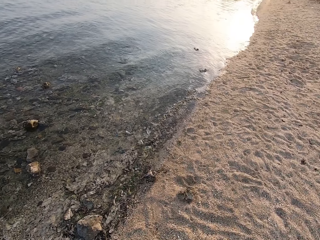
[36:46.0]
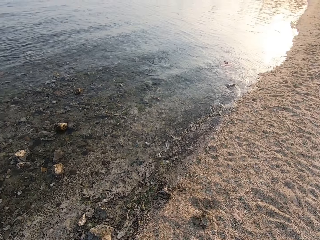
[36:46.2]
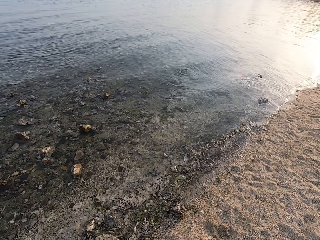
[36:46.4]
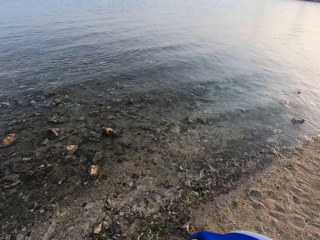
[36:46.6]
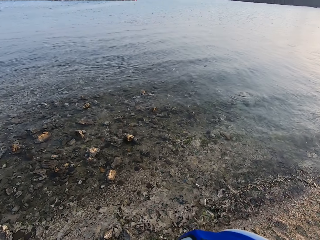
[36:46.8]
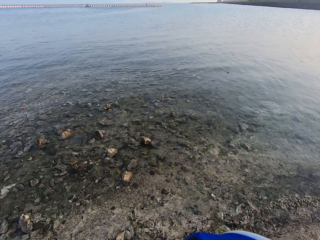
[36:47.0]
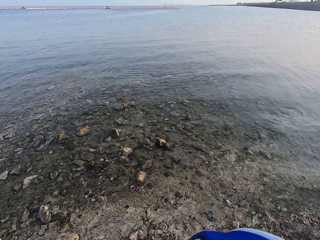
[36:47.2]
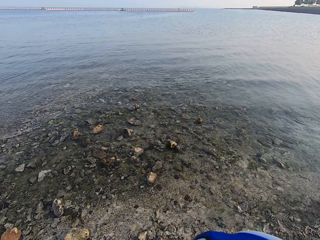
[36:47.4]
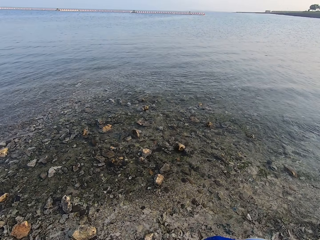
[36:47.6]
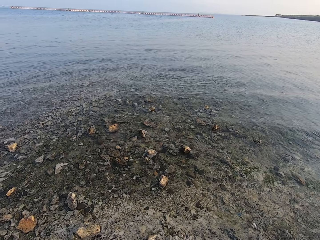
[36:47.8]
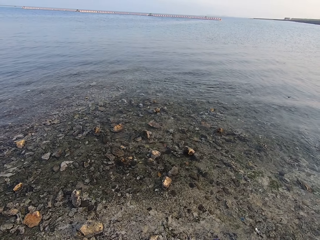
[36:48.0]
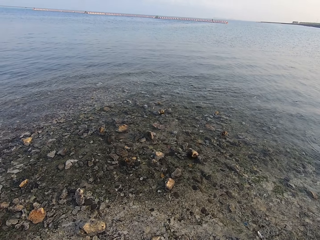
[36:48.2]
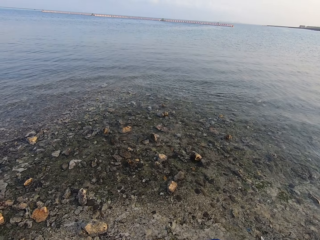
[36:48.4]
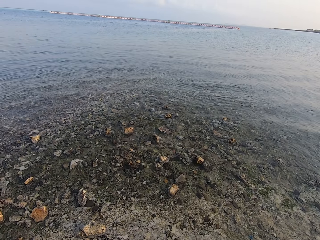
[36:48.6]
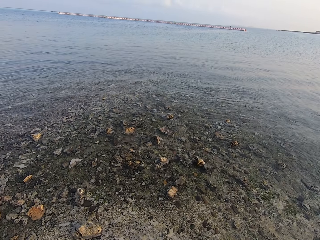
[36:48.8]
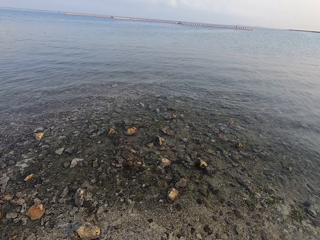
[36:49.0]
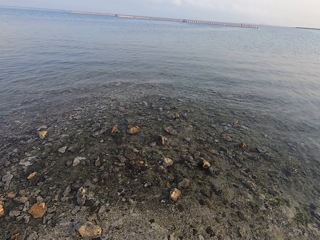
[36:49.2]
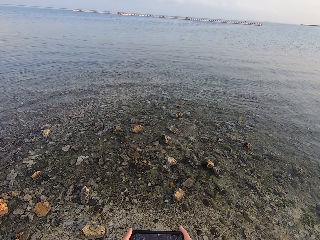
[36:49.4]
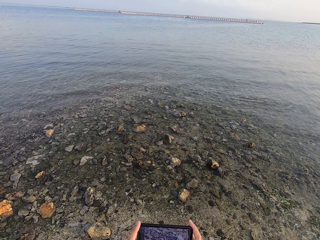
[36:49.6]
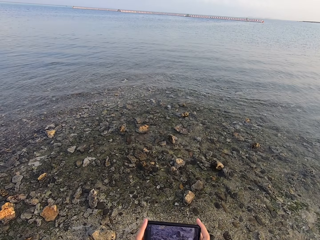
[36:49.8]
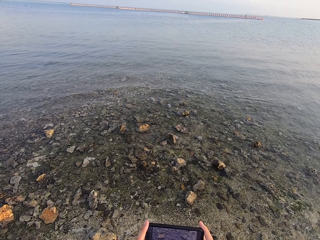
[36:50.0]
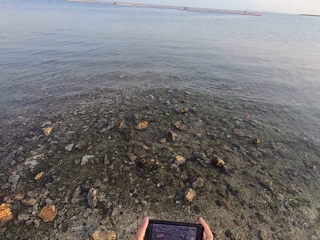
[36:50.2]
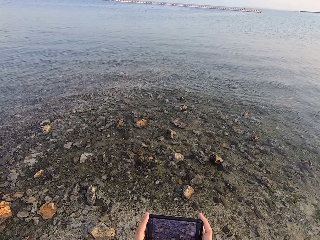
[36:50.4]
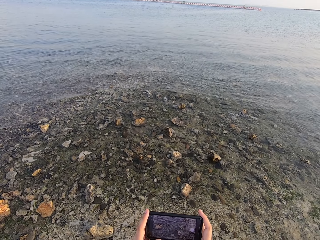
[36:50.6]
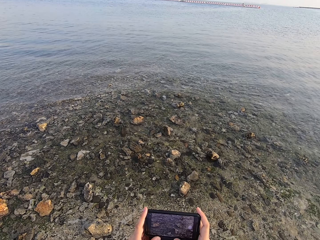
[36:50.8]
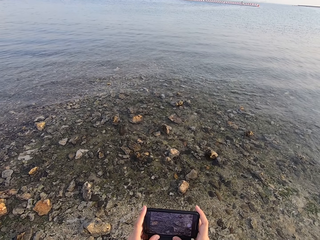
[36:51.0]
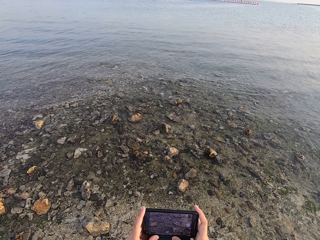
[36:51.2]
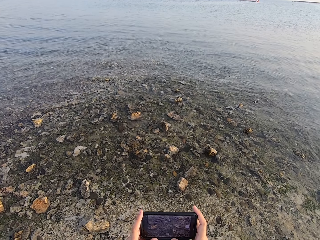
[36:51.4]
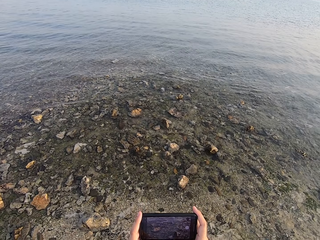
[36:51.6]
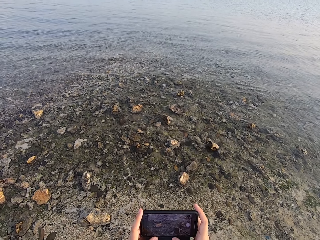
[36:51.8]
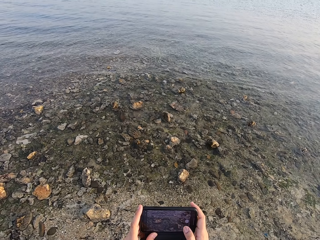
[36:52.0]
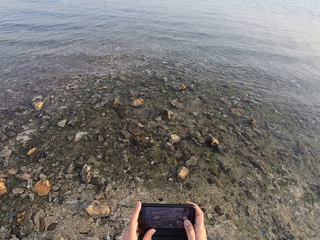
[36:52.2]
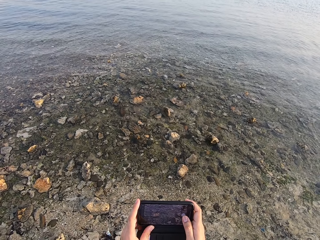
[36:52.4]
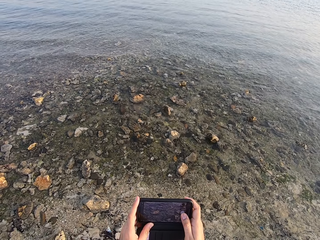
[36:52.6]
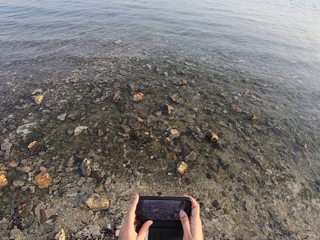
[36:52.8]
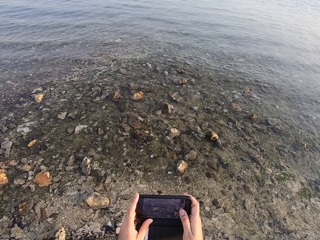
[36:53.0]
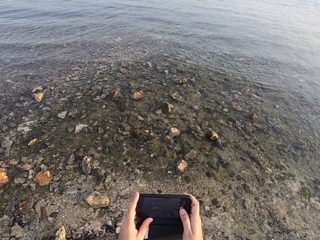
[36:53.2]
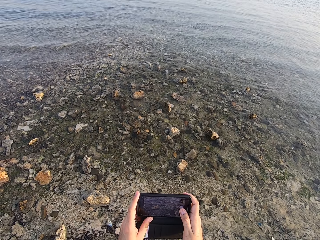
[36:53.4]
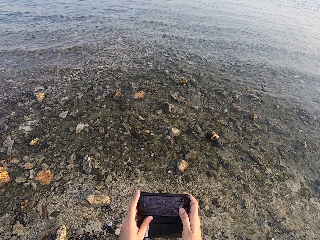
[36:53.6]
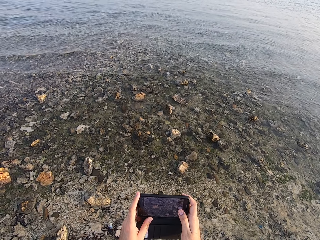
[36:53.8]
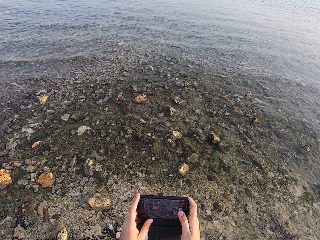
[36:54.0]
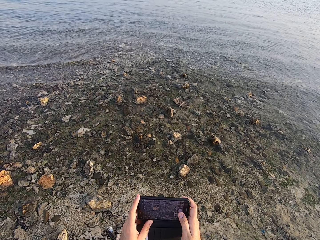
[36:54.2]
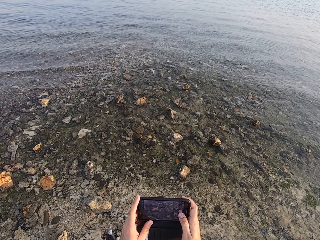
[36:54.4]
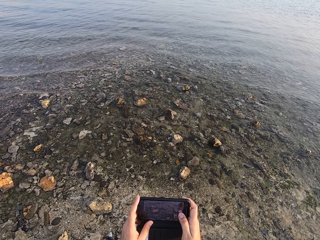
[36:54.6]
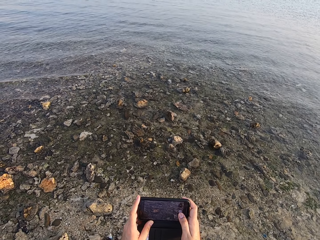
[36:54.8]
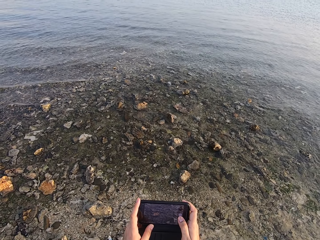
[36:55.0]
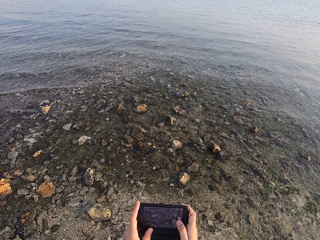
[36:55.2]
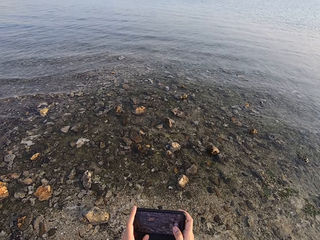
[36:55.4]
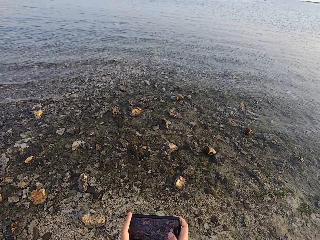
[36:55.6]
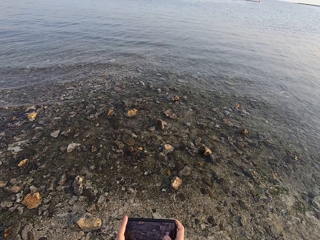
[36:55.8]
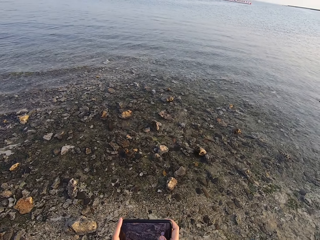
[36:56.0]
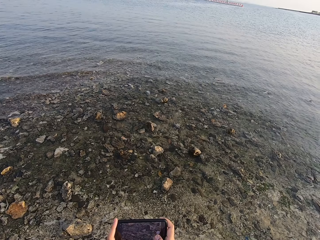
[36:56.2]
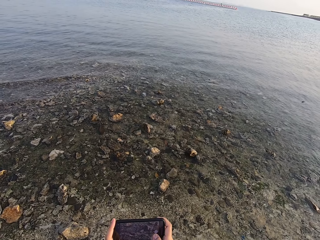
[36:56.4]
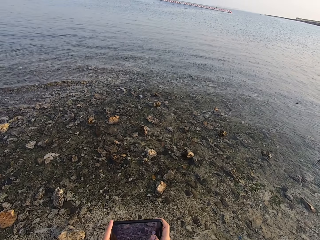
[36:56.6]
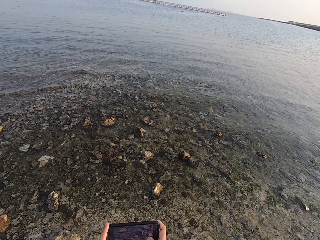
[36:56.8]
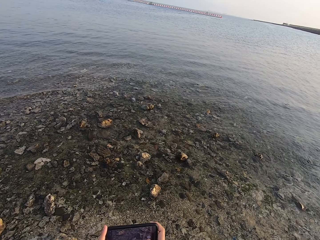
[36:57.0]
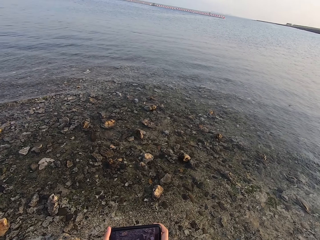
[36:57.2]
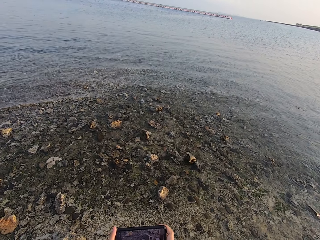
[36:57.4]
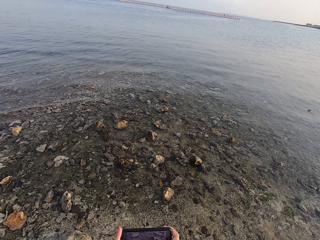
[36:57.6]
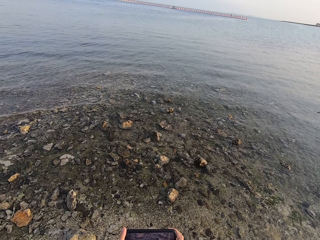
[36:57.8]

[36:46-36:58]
The camera wearer walks around. He looks around. He uses his phone. He takes a picture.

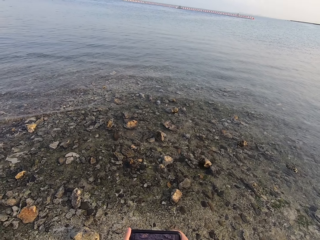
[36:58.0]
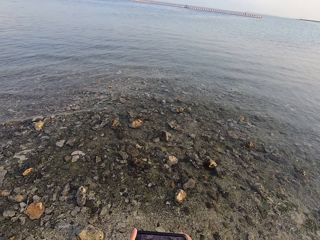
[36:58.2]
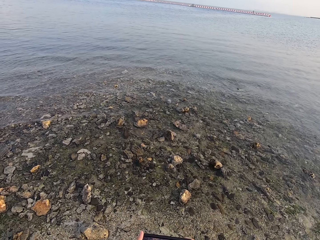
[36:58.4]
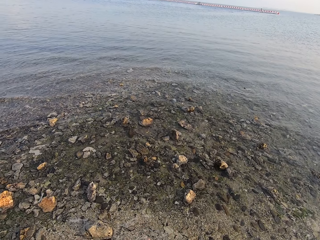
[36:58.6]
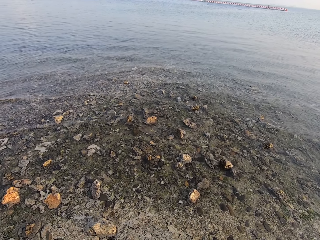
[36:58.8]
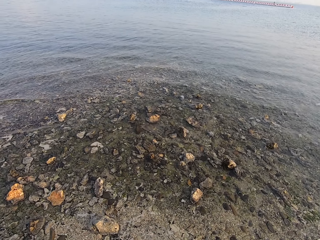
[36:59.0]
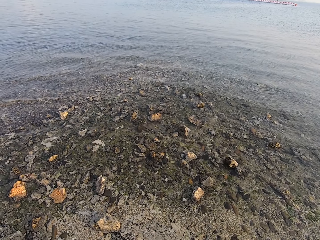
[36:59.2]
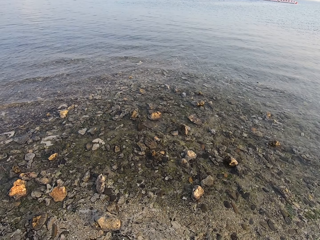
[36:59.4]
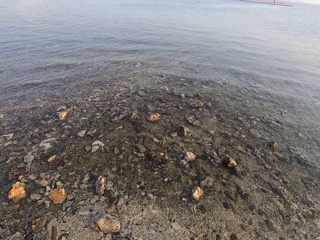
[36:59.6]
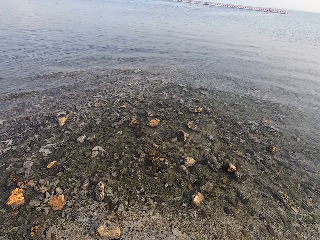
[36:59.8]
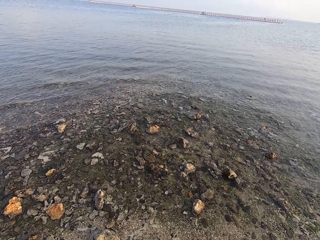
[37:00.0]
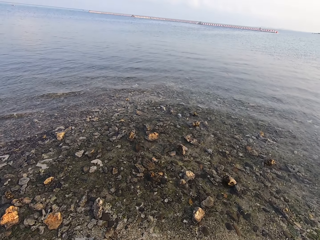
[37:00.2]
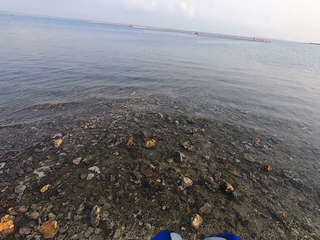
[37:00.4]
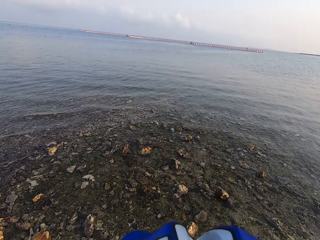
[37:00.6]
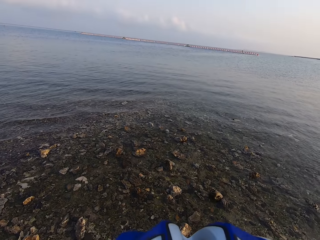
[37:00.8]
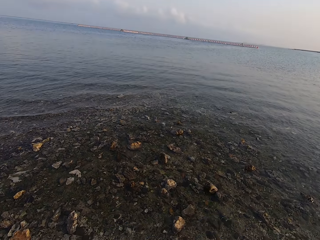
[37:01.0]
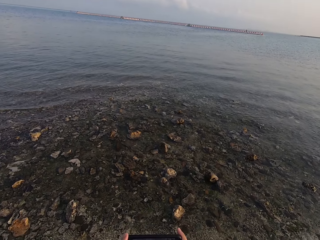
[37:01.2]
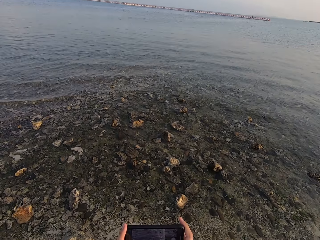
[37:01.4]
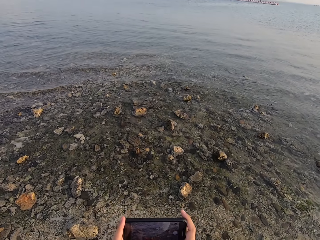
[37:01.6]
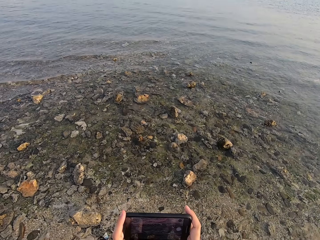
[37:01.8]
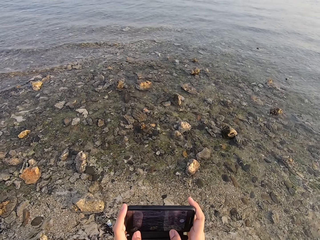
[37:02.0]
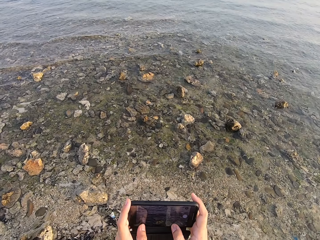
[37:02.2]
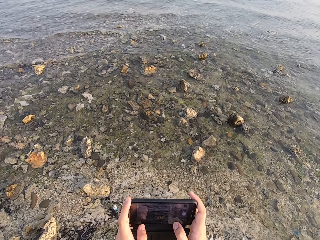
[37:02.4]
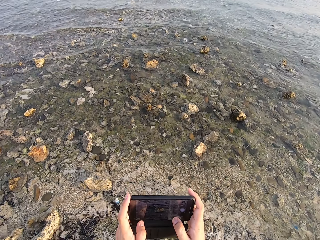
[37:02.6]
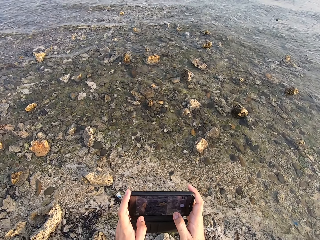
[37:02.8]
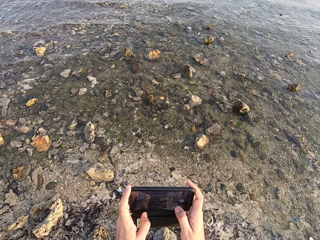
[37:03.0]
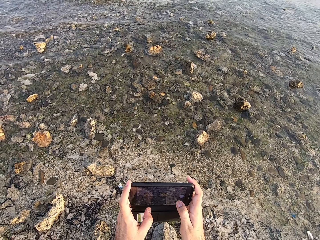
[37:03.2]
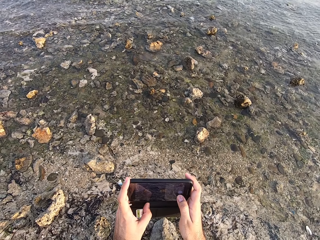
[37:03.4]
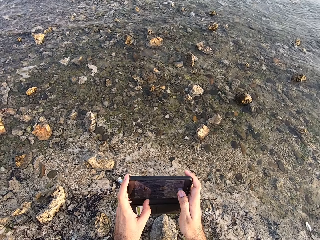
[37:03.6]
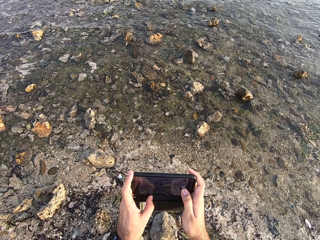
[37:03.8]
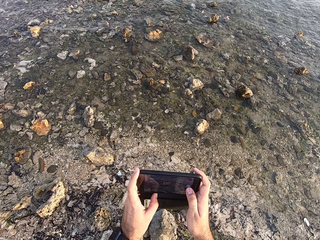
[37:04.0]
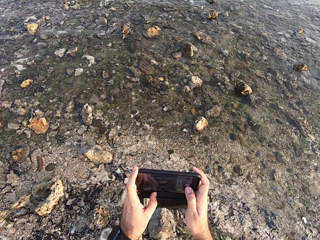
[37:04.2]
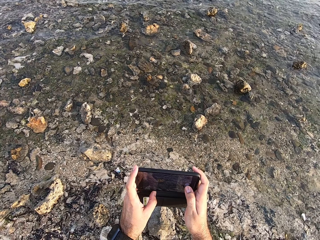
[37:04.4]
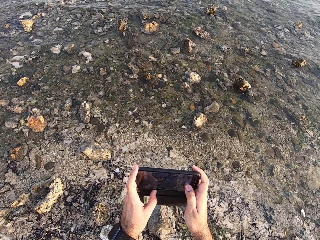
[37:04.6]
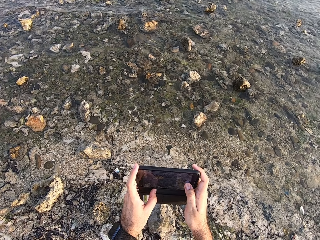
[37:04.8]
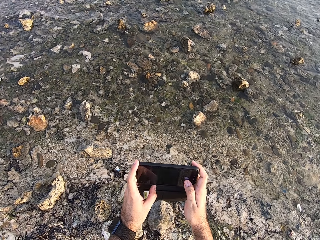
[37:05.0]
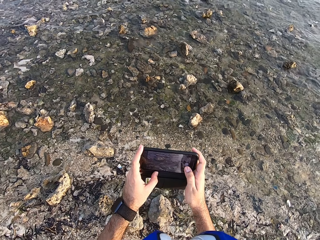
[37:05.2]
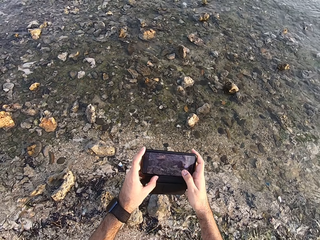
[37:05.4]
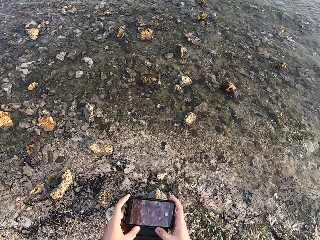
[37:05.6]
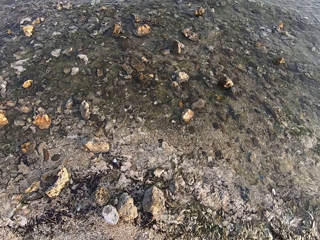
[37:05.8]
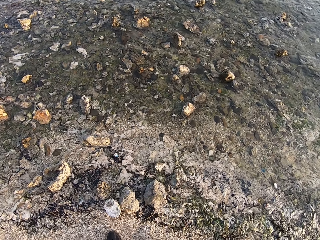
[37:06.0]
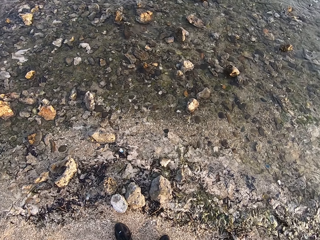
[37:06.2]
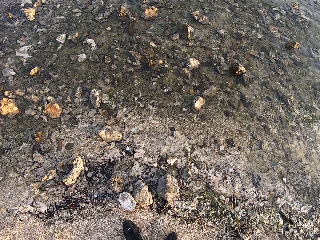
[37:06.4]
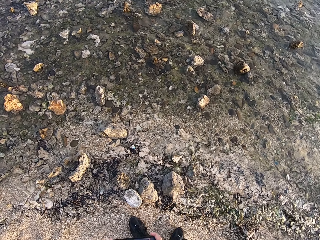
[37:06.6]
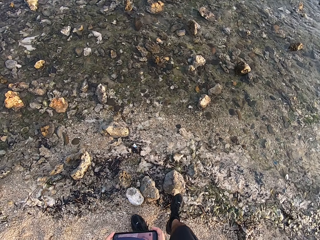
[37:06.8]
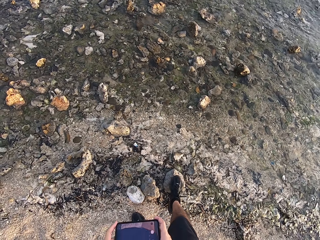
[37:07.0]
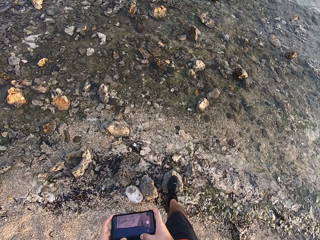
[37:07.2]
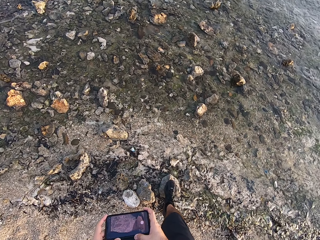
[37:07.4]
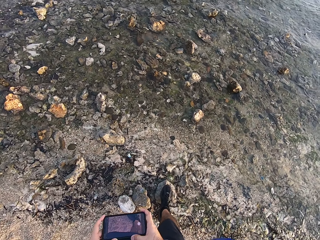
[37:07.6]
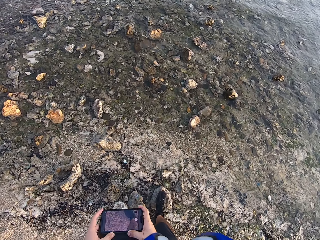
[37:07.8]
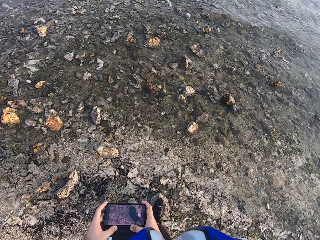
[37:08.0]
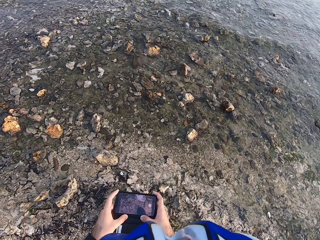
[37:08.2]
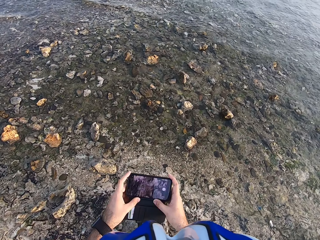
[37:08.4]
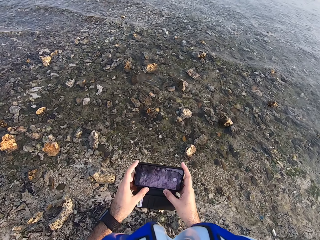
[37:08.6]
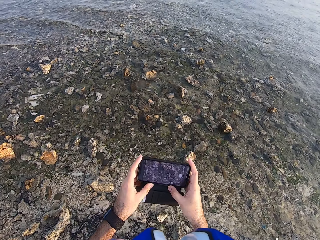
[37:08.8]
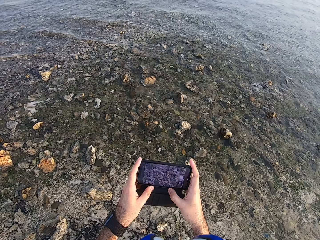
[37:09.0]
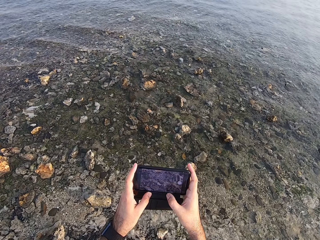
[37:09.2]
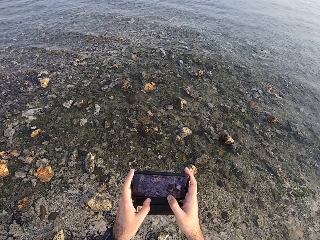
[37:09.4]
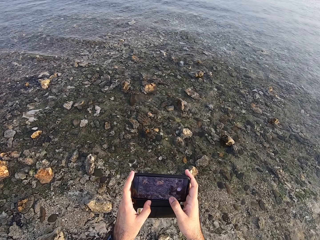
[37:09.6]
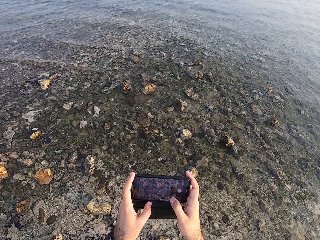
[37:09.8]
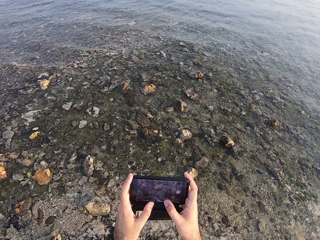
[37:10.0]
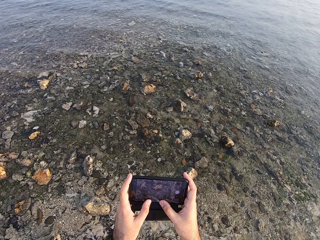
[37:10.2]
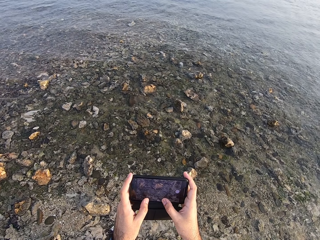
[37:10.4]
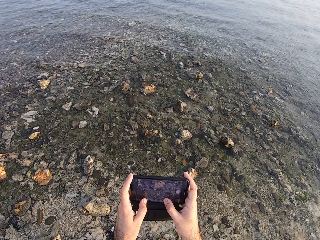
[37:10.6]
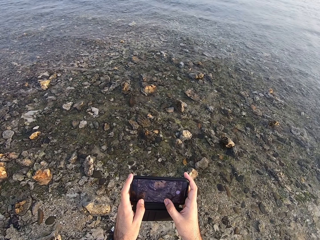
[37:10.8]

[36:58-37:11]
The camera wearer looks around. He moves his hands. He moves his foot. He uses his phone.
